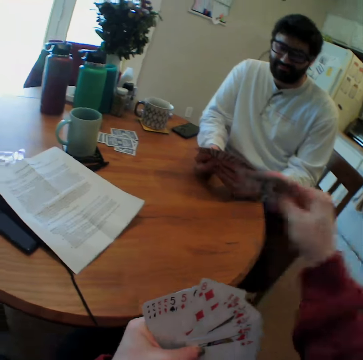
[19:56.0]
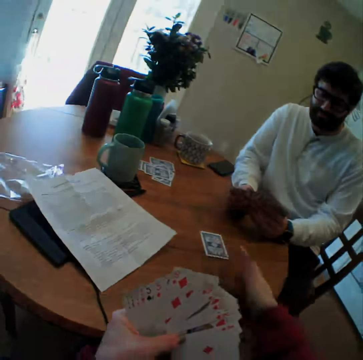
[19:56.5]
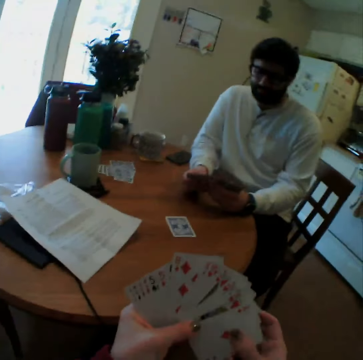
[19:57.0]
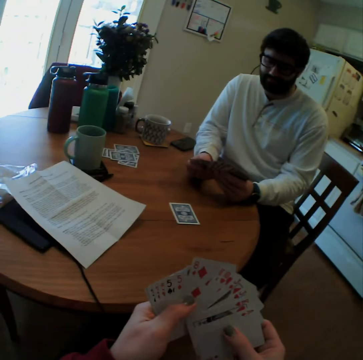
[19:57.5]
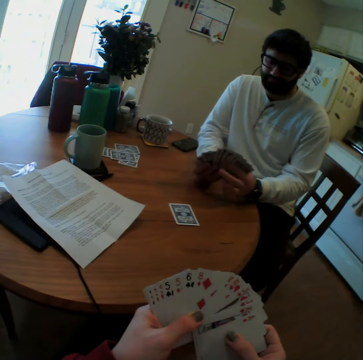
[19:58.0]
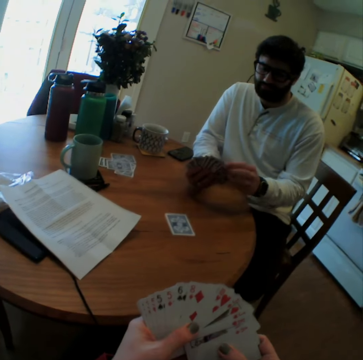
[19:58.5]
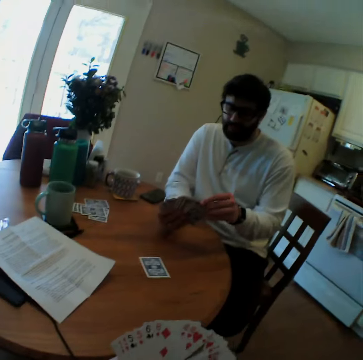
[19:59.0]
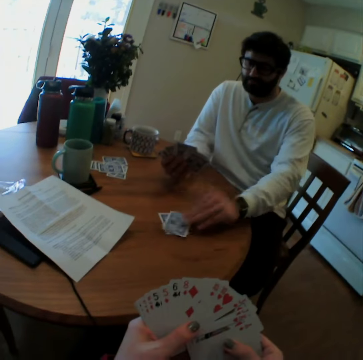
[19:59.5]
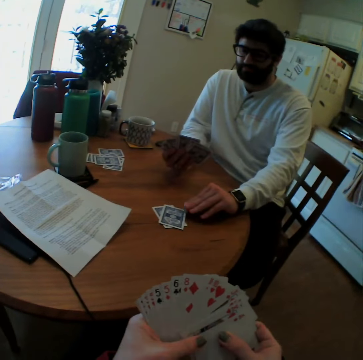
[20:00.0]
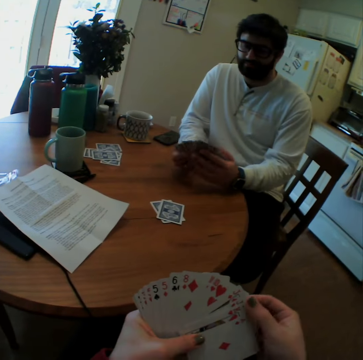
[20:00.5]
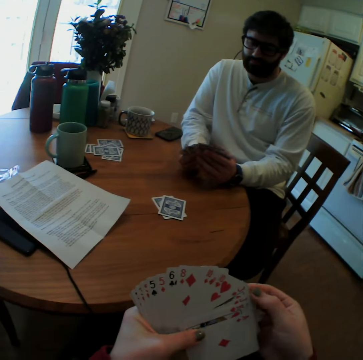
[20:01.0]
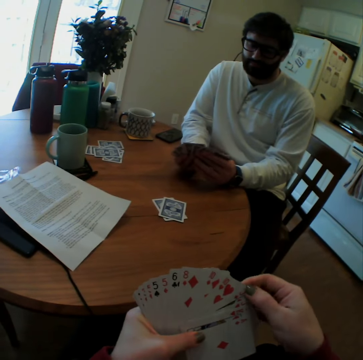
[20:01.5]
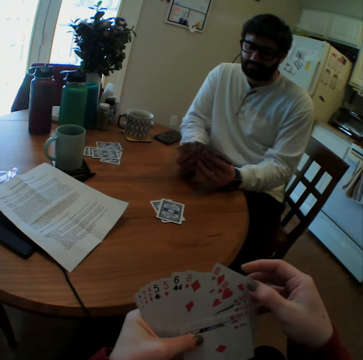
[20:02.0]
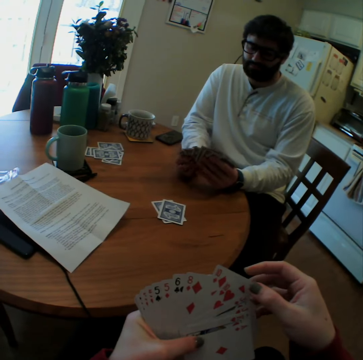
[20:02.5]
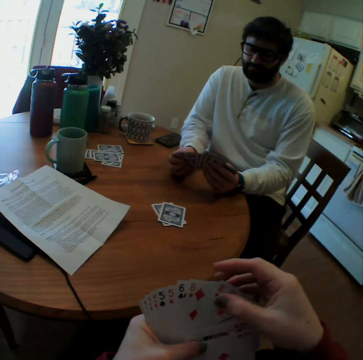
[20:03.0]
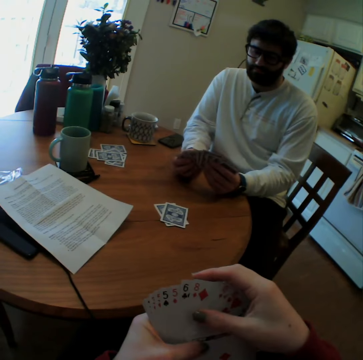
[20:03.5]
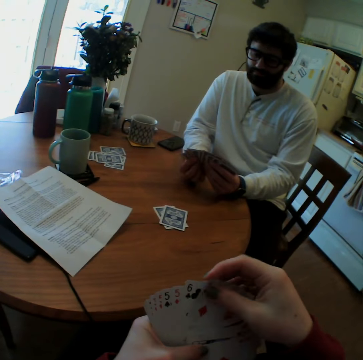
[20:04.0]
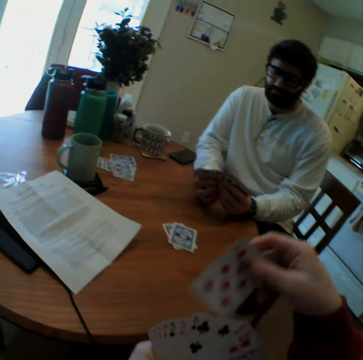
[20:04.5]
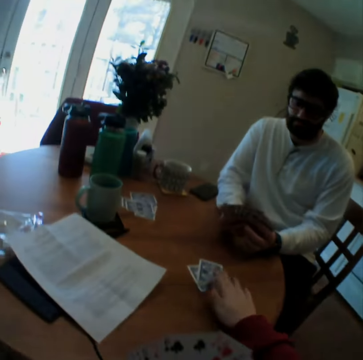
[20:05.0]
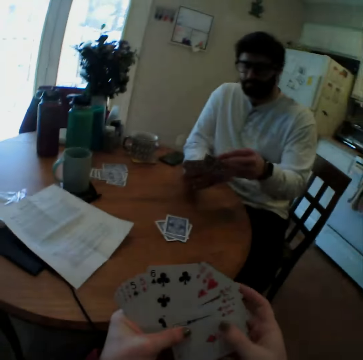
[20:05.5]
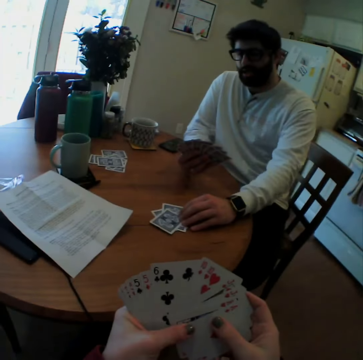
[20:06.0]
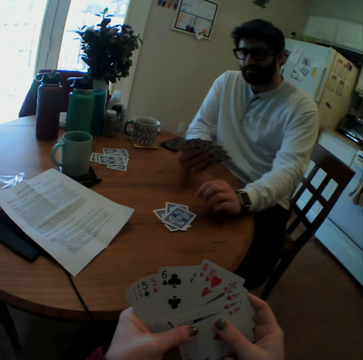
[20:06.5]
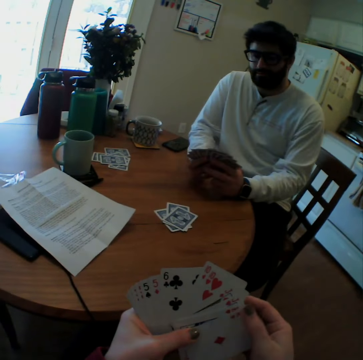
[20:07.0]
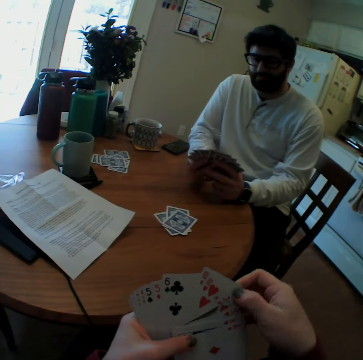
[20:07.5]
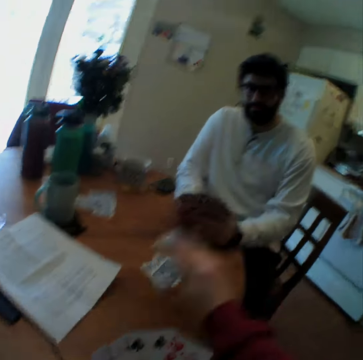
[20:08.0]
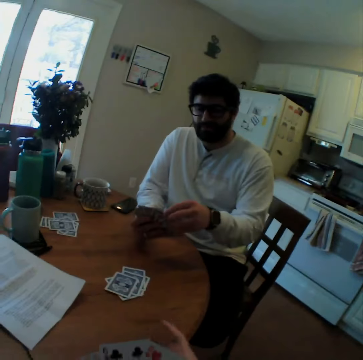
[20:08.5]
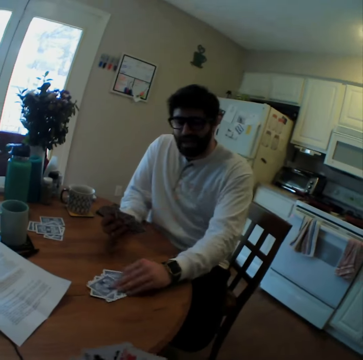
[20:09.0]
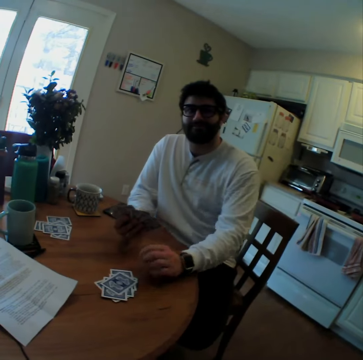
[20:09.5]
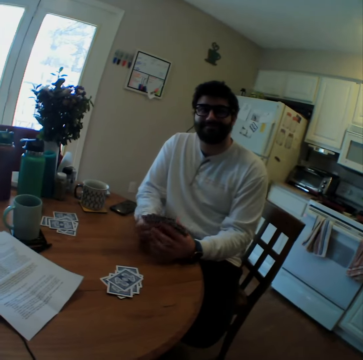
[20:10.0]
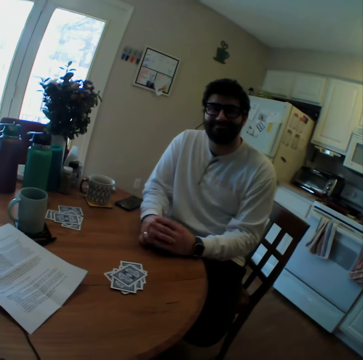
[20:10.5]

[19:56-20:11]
The camera wearer speaks, plays card games with the man, and puts a card on the table. The man puts a card on the table. The camera wearer puts a card on the table. The man puts a card on the table. The camera wearer puts a card on the table. The man puts a card on the table.

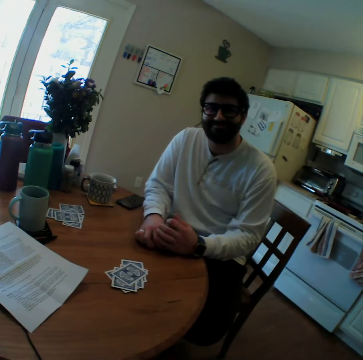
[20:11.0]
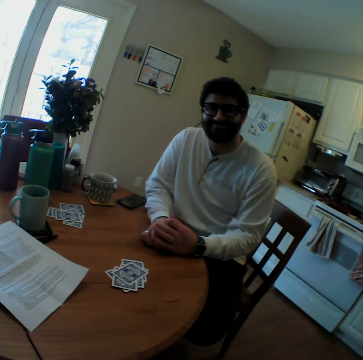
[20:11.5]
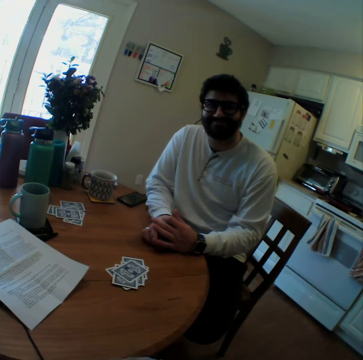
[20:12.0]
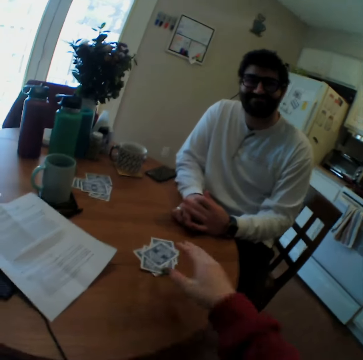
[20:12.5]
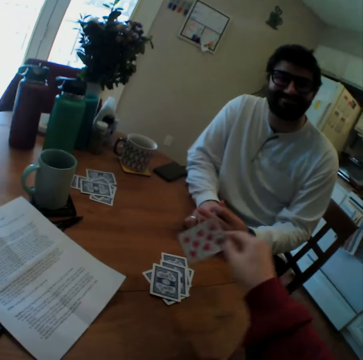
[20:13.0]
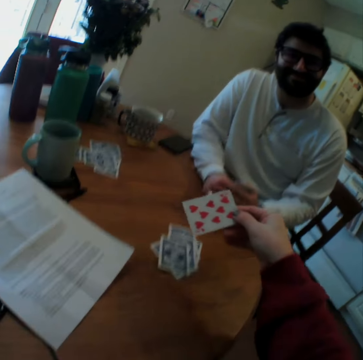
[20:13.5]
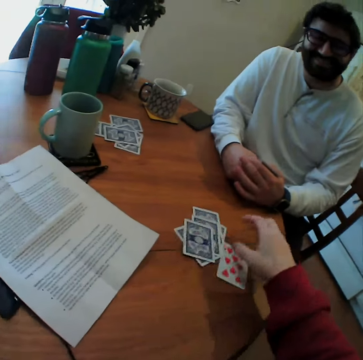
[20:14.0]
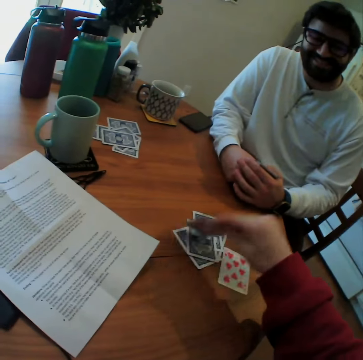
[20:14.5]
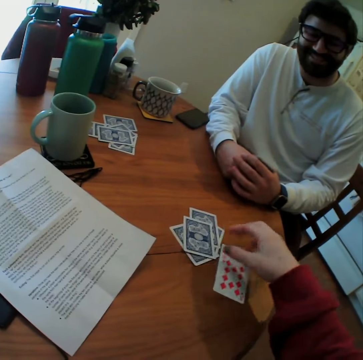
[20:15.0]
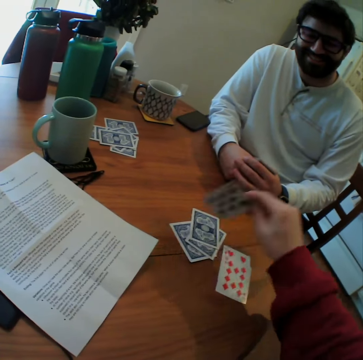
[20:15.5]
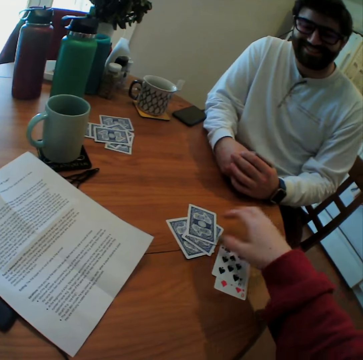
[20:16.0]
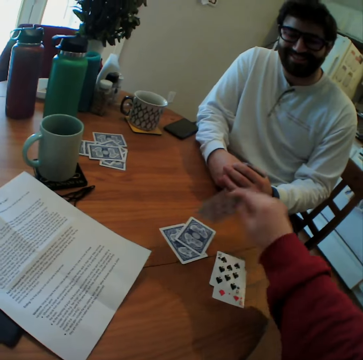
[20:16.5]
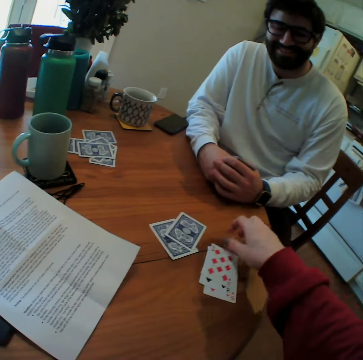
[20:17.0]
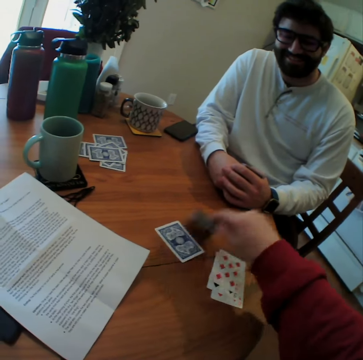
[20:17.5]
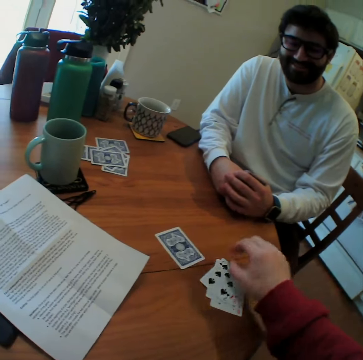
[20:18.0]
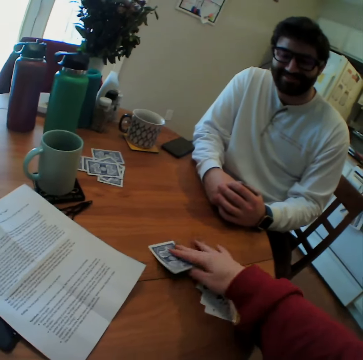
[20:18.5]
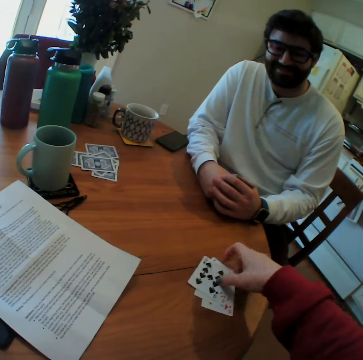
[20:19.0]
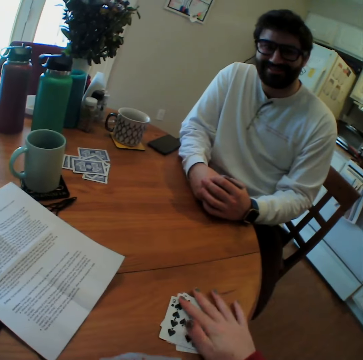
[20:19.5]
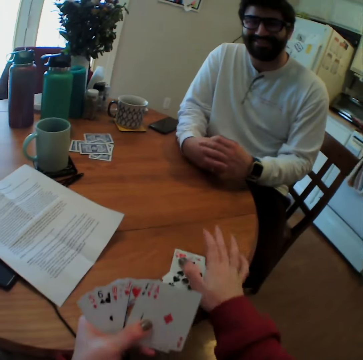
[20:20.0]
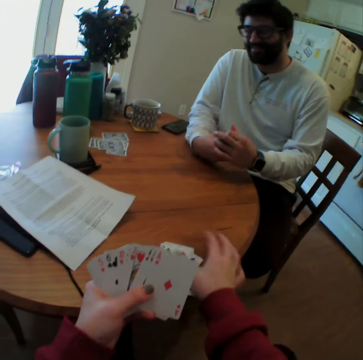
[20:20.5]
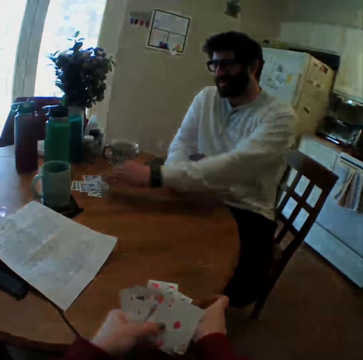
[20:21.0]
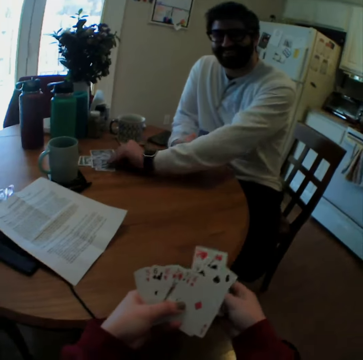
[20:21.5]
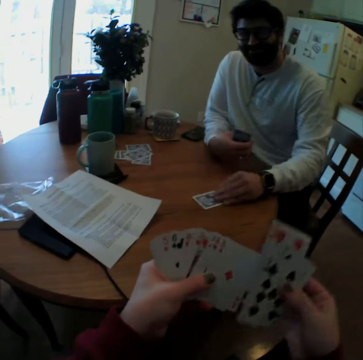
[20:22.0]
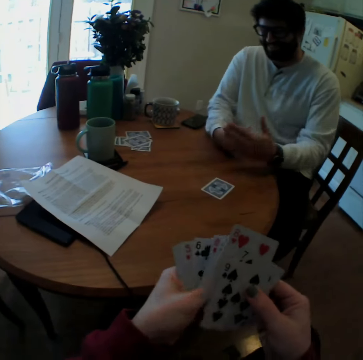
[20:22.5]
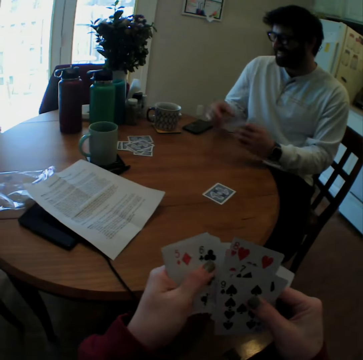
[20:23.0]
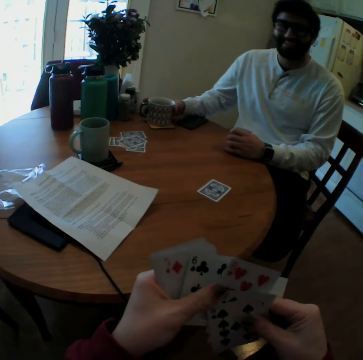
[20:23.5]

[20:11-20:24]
The man smiles. The camera wearer lifts a playing card on the table. They look on the playing cards, put the playing cards on the table, turn another playing card, turn a playing card, and turn another playing card. They speak, turn a playing card on the table, turn another playing card on the table, move the playing cards, and pull cards. The man takes a playing card. The camera wearer takes the playing card. The man puts the playing card nearby on the table.

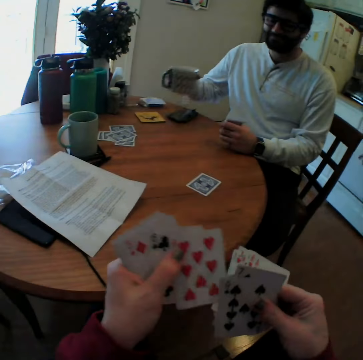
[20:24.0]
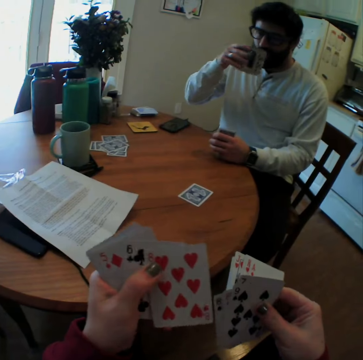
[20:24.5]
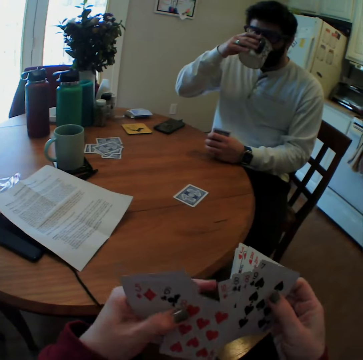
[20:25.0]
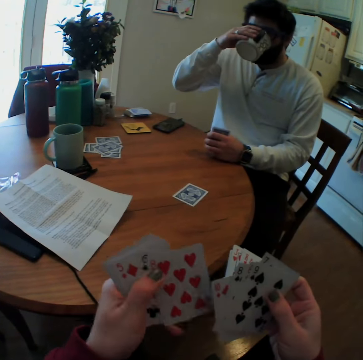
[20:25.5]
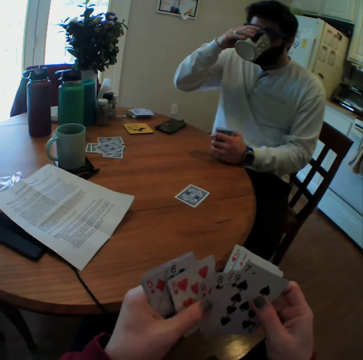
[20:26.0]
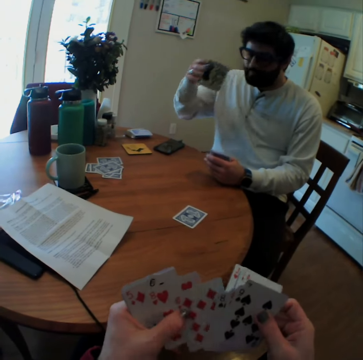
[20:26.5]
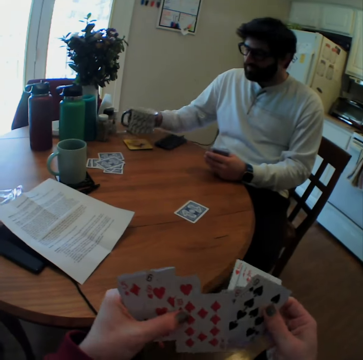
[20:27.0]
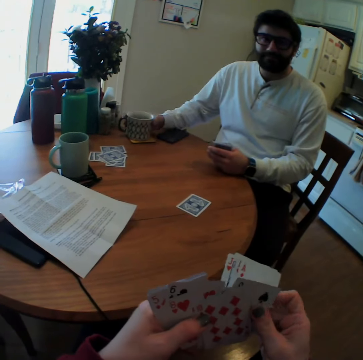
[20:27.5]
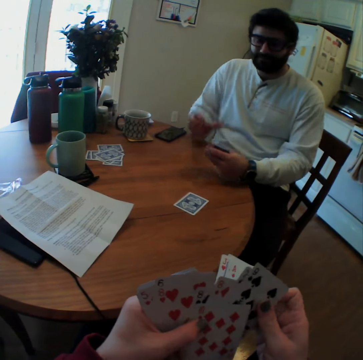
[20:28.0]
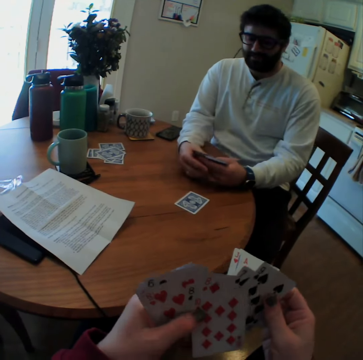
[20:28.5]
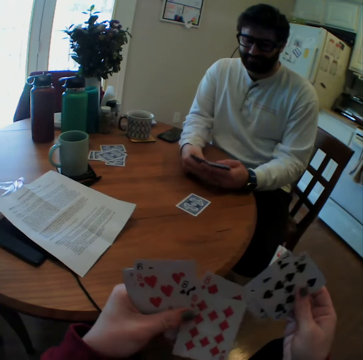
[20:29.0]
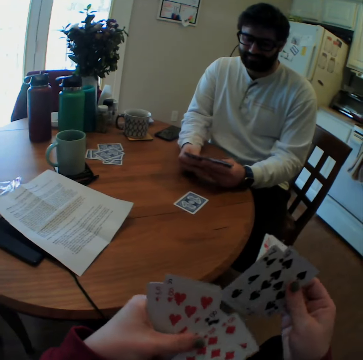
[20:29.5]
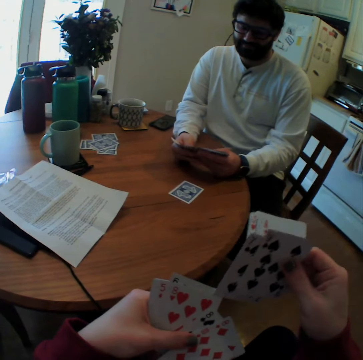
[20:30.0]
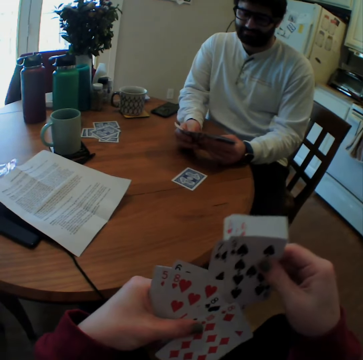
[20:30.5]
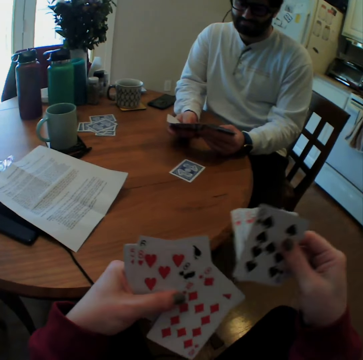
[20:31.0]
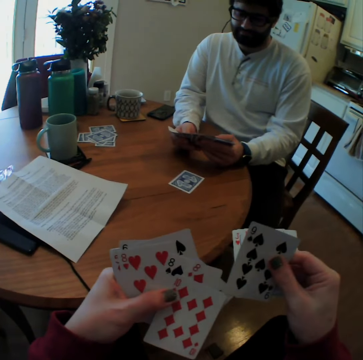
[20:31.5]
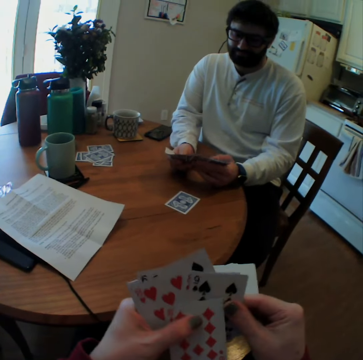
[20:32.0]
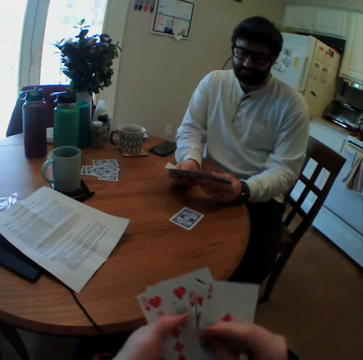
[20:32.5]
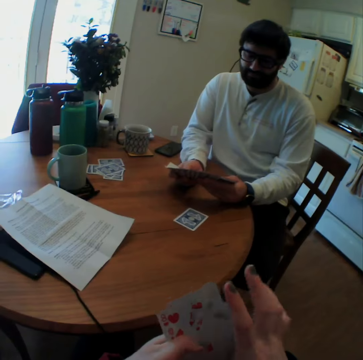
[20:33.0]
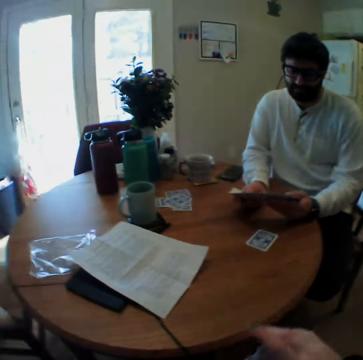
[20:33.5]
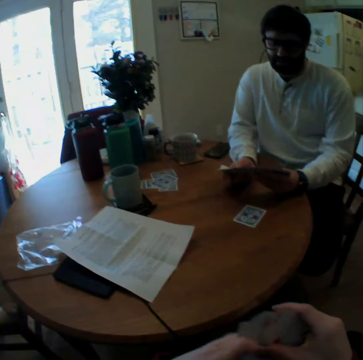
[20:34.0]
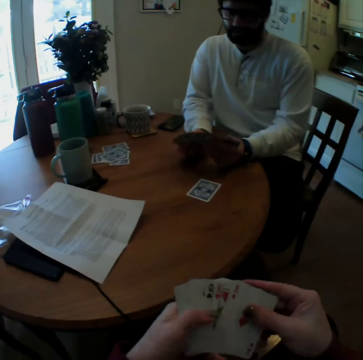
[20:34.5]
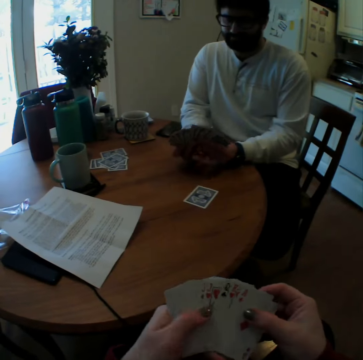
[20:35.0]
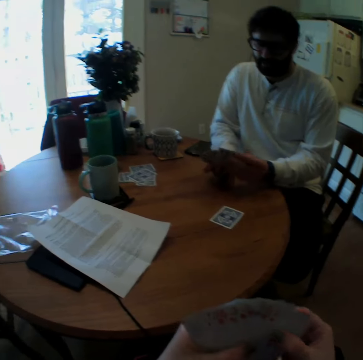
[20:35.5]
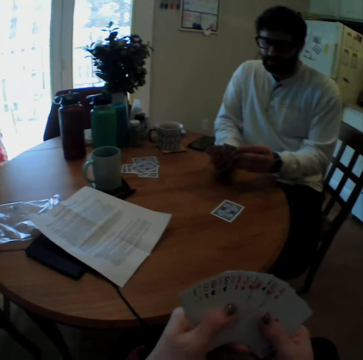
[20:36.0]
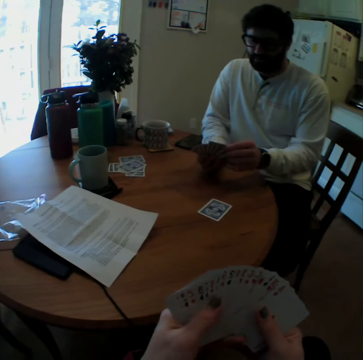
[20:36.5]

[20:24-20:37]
The man takes a cup and sips a drink. The camera wearer speaks. The man puts the cup on the table and arranges playing cards. The camera wearer mixes cards. They arrange playing cards.
